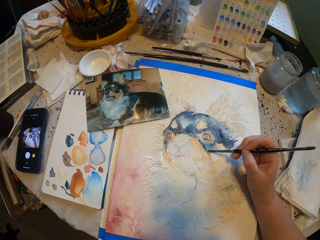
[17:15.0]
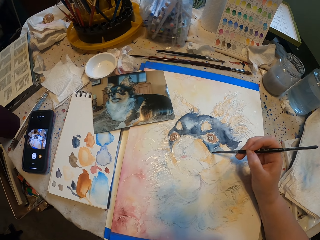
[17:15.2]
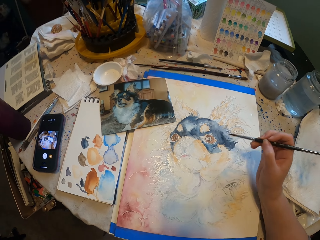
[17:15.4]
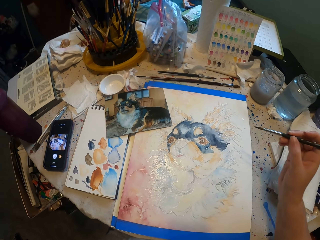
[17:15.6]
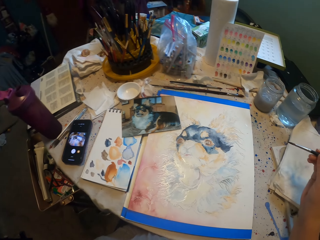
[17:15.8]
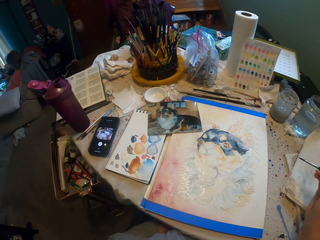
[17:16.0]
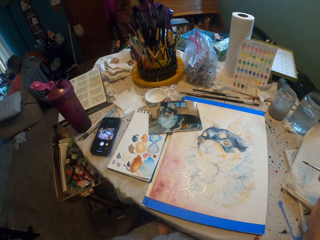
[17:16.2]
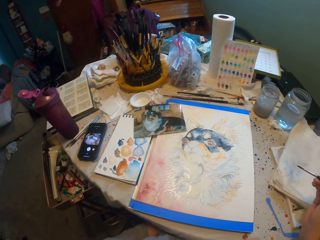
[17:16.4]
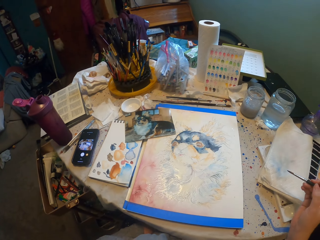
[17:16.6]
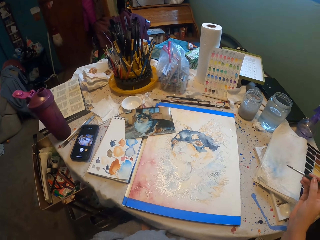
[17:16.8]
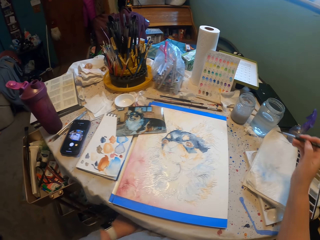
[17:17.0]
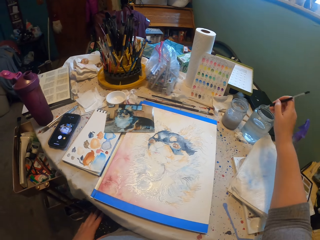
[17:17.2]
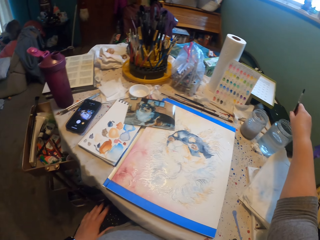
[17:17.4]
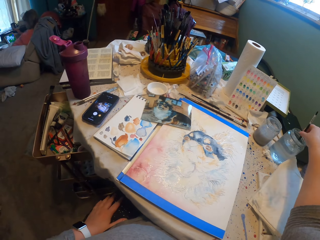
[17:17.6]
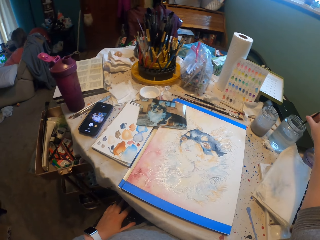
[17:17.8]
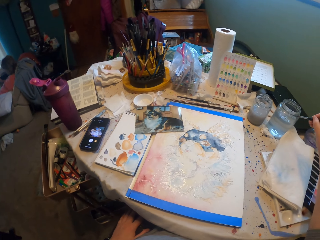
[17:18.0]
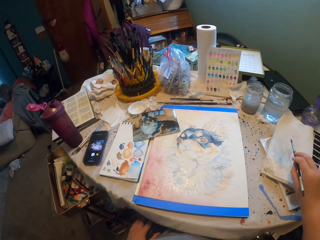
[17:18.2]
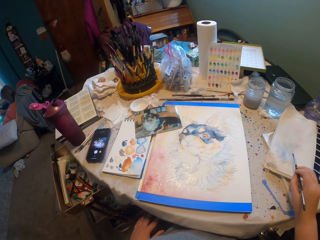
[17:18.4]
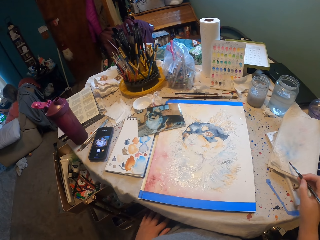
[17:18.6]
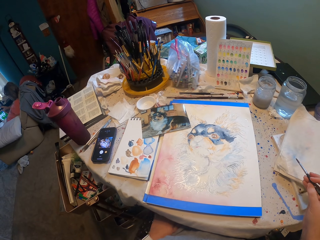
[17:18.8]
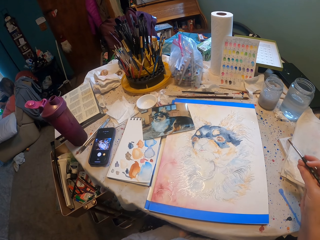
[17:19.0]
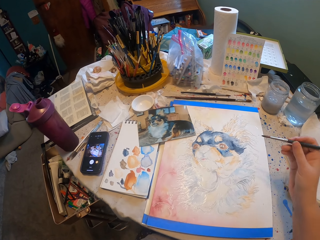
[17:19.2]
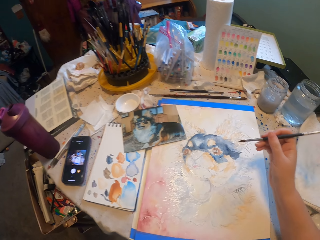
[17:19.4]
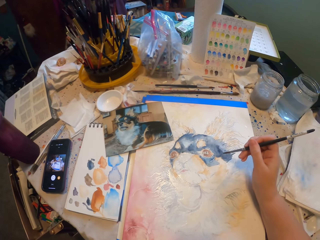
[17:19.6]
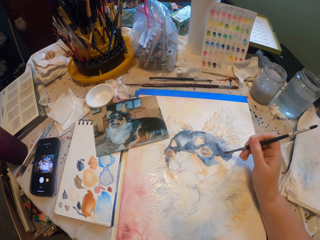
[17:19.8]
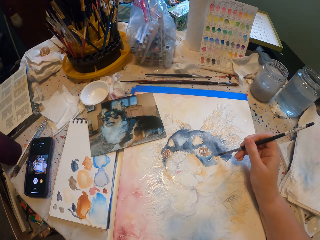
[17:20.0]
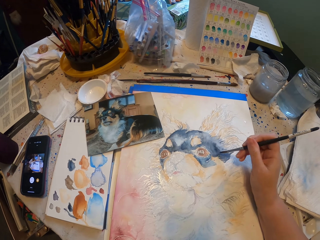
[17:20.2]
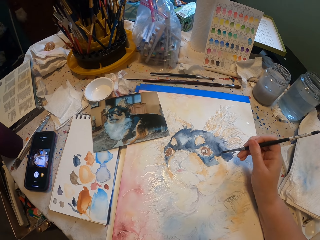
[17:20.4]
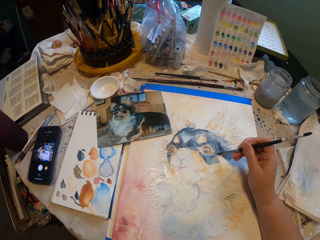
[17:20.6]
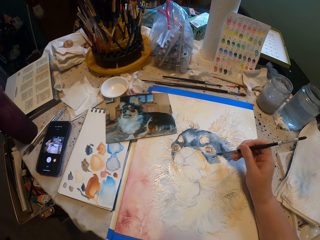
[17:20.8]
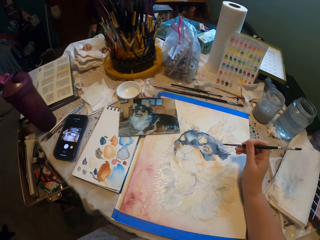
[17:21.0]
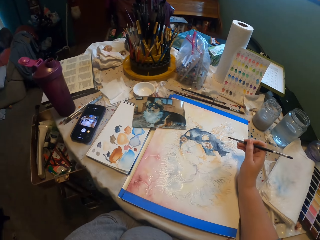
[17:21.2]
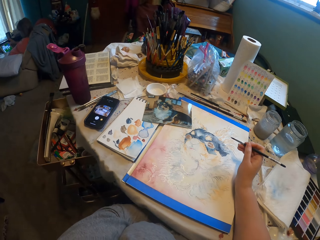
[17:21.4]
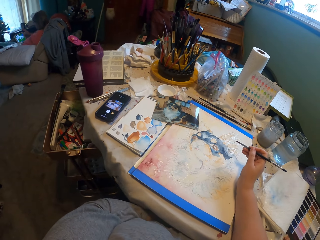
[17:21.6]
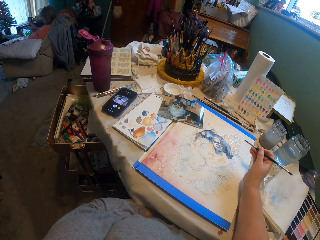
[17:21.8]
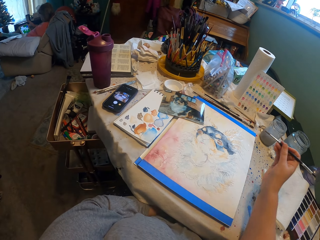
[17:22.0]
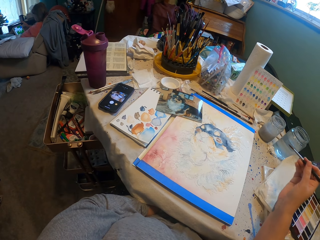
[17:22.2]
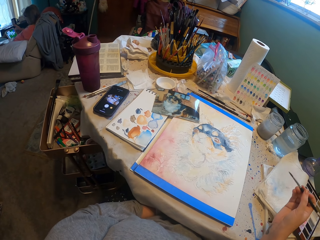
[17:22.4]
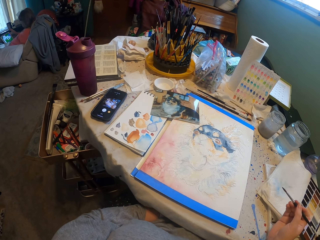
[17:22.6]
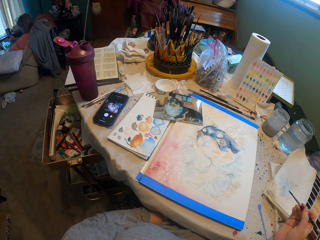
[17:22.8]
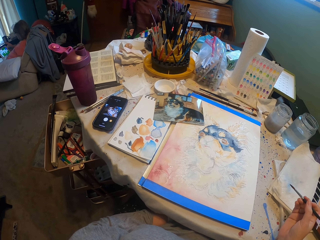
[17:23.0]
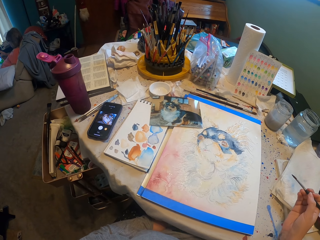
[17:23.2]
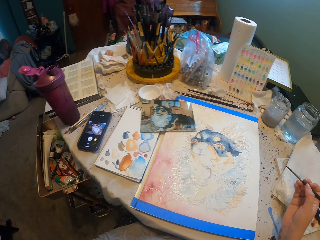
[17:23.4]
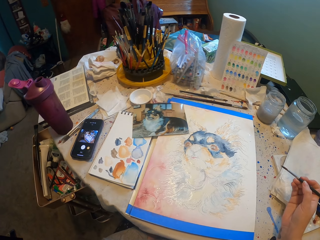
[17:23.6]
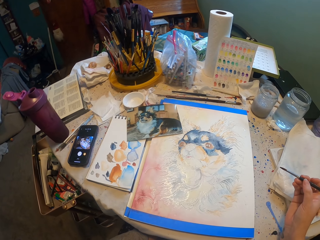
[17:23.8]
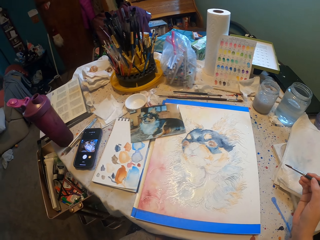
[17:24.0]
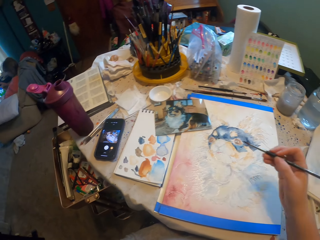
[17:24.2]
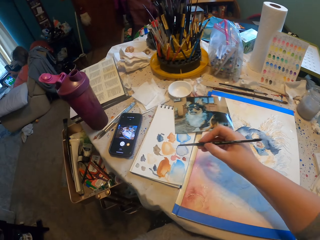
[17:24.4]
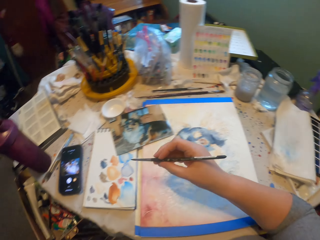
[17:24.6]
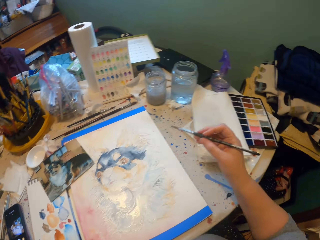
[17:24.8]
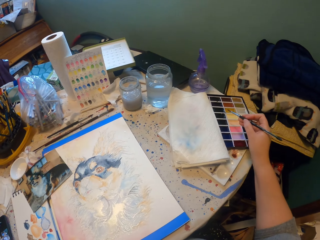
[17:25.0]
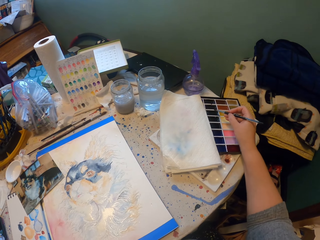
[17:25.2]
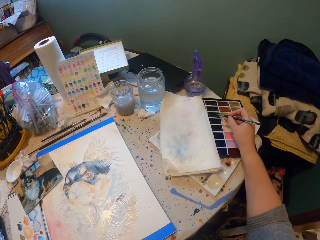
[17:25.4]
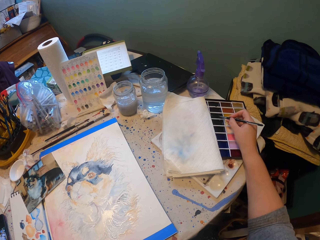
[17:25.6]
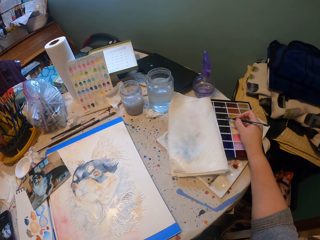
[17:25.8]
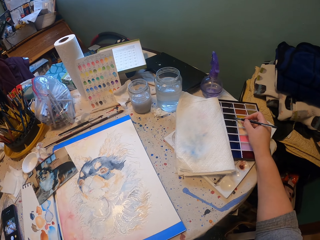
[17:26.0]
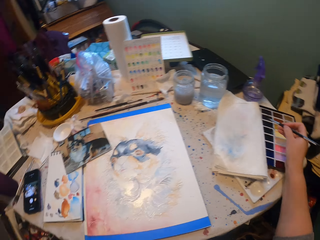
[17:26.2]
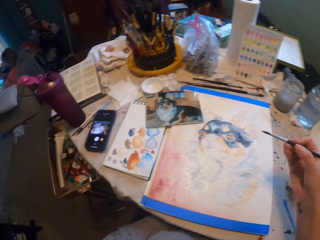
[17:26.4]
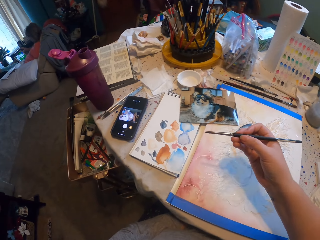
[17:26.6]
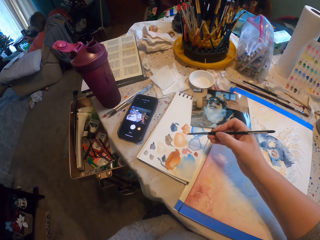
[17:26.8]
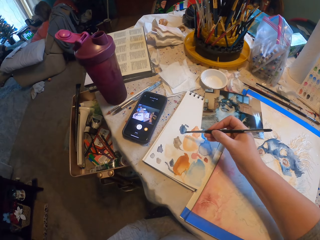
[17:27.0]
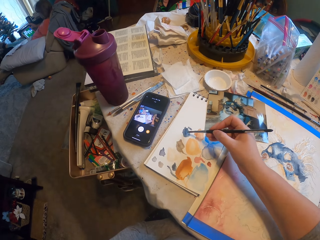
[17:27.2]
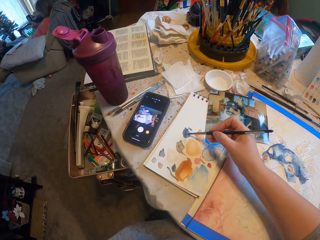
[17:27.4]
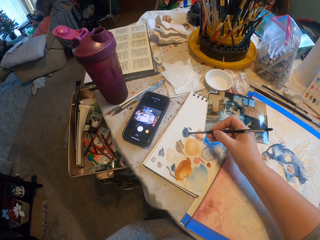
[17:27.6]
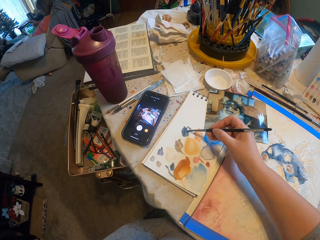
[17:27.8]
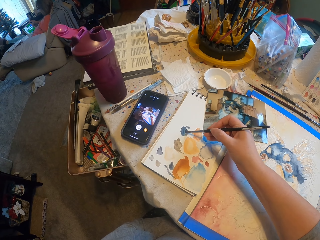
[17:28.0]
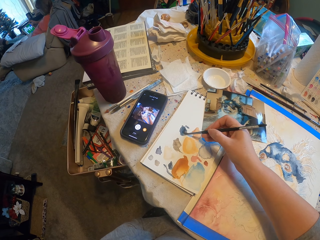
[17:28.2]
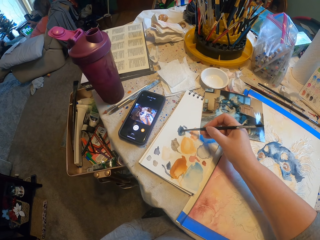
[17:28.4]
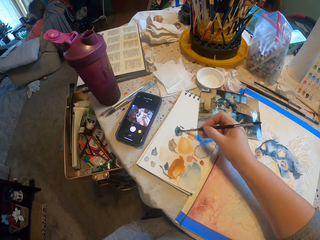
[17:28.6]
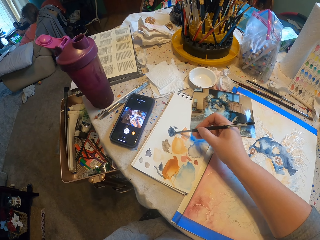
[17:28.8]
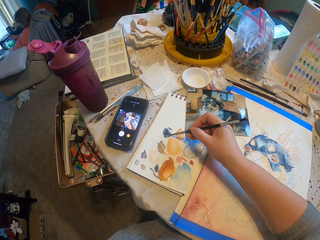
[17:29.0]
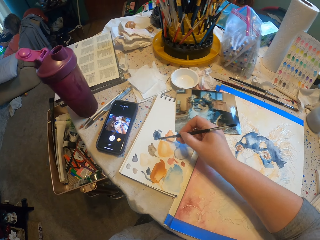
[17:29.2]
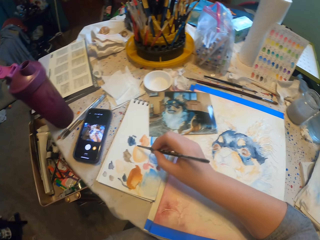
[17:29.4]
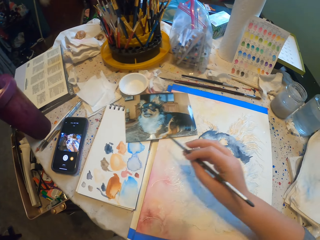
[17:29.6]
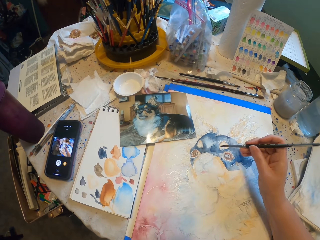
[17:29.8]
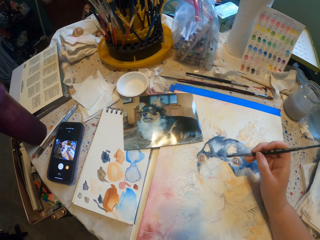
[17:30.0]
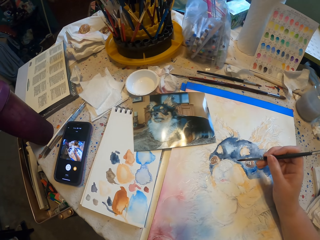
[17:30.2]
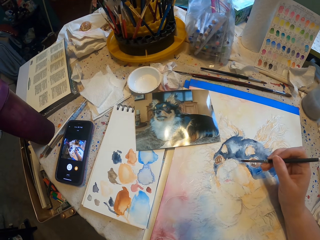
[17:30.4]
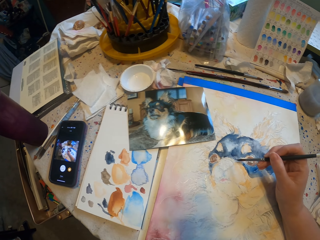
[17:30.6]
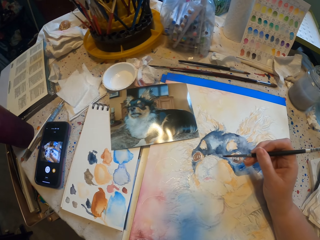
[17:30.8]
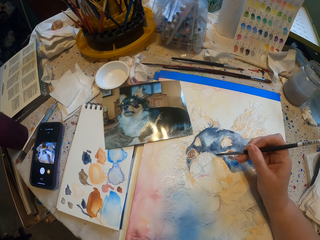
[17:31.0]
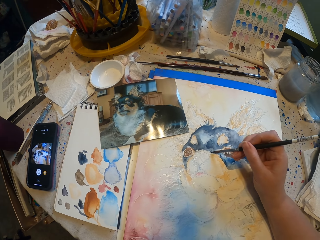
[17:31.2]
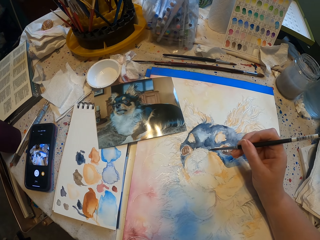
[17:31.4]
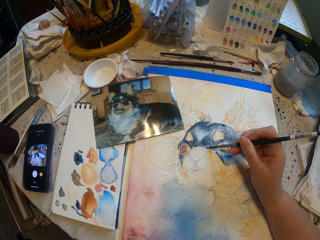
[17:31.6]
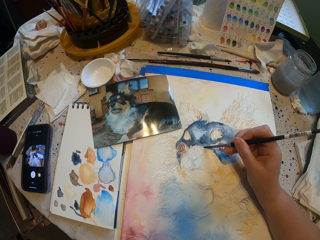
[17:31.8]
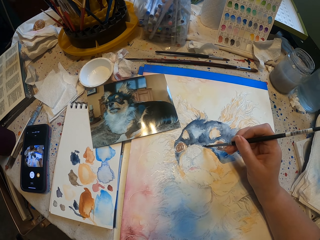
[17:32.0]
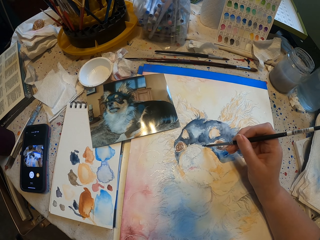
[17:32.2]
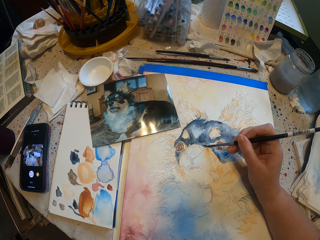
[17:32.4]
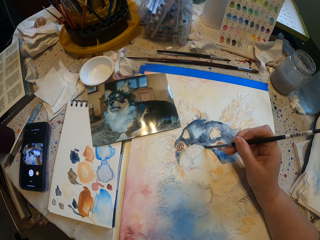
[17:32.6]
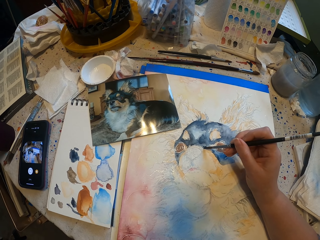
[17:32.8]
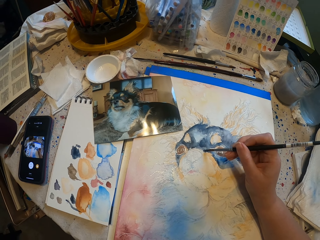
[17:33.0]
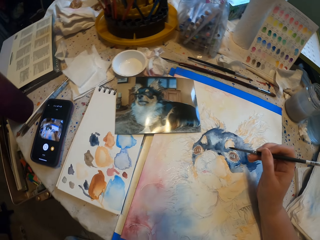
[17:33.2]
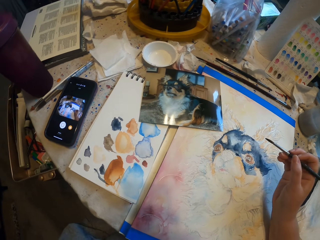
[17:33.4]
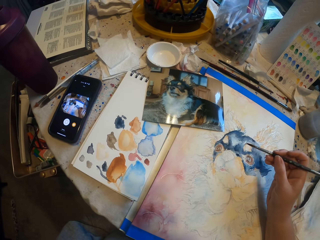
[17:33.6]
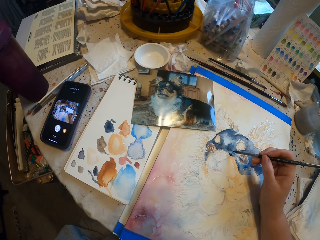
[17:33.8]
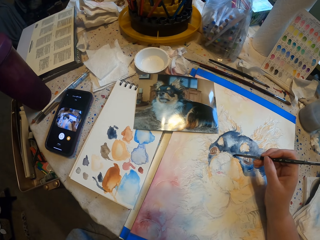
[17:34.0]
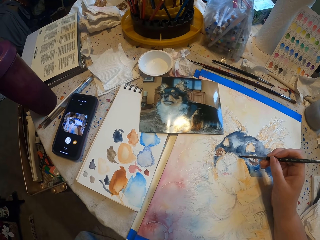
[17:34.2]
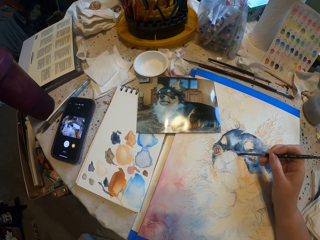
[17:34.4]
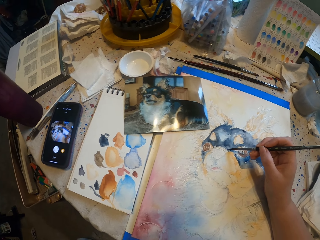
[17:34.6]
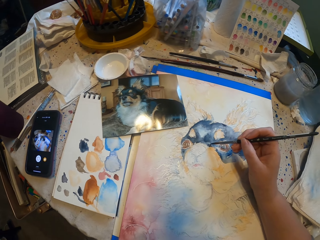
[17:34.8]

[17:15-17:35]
The camera wearer dips the painting brush in the water. They wipe the painting brush on the paper. They paint a picture on the paper. They look on the painting. They touch the painting brush on the color. They wipe the painting brush on the paper. They paint a picture on the paper.

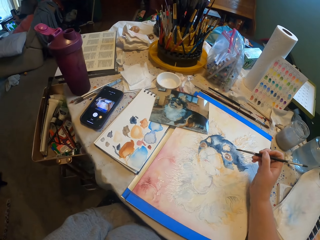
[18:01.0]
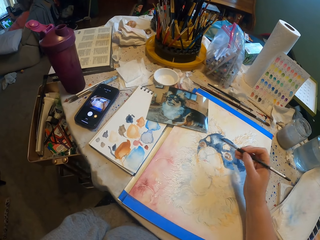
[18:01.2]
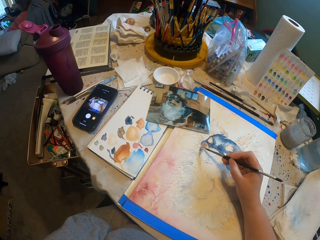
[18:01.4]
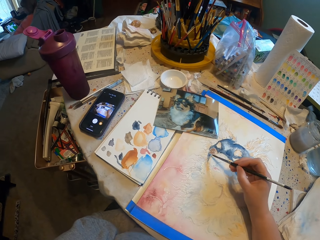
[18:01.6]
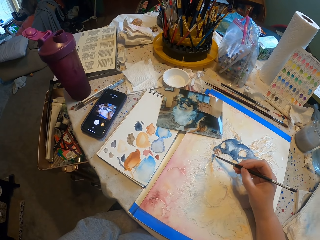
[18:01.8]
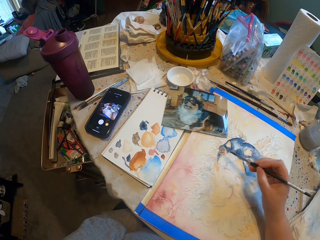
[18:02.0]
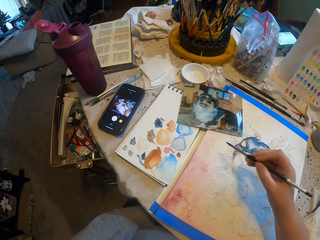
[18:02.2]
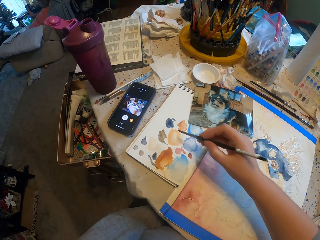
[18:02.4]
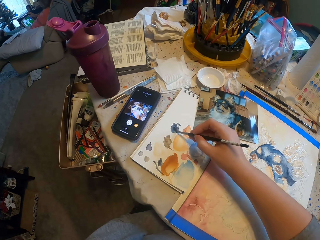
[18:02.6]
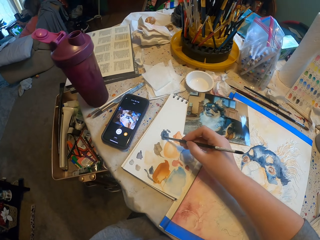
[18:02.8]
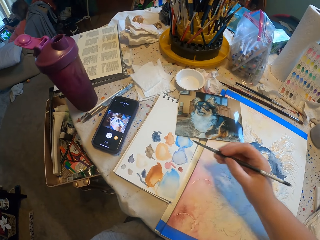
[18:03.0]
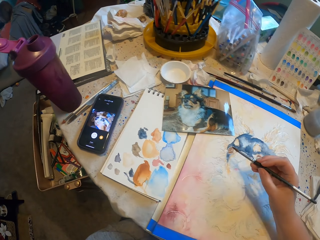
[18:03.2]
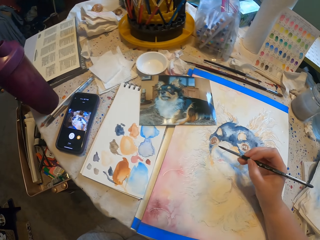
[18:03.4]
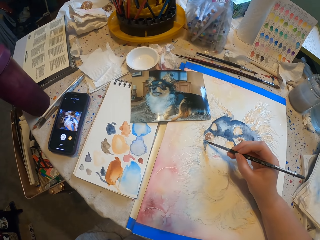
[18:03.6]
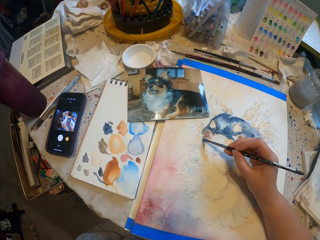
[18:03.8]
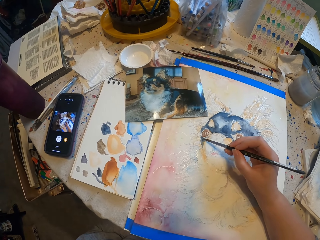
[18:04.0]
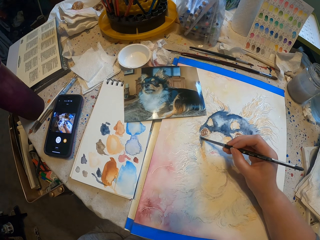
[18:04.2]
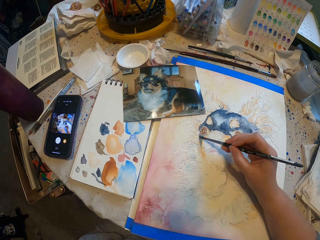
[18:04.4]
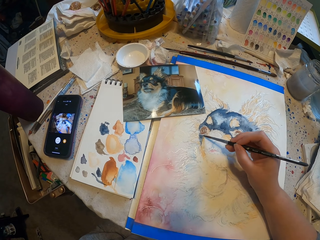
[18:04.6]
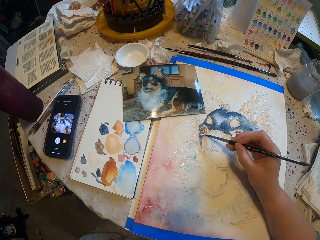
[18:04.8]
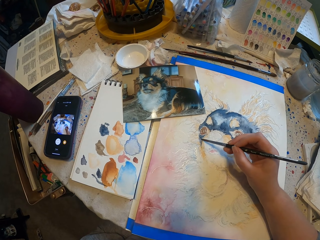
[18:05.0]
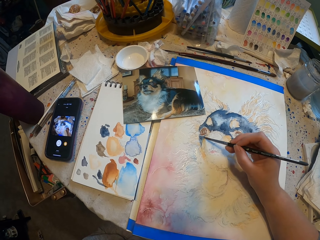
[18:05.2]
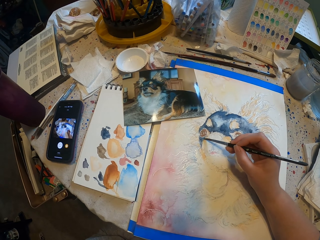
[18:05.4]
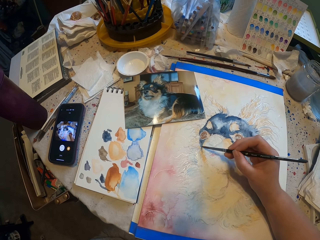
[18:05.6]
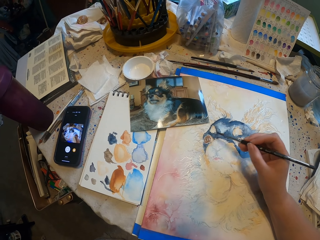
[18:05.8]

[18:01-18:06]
The camera wearer wipes the painting brush on the paper. They paint a picture on the paper.
